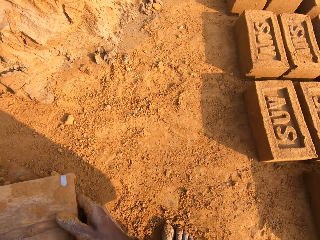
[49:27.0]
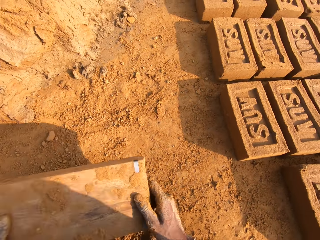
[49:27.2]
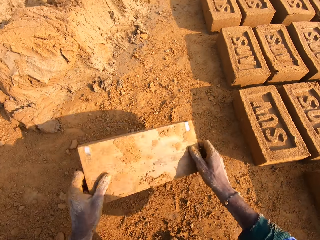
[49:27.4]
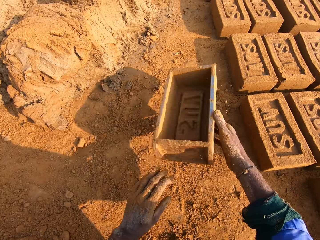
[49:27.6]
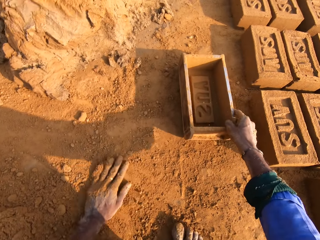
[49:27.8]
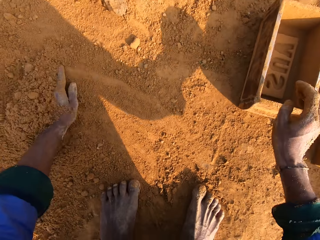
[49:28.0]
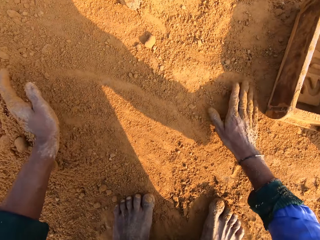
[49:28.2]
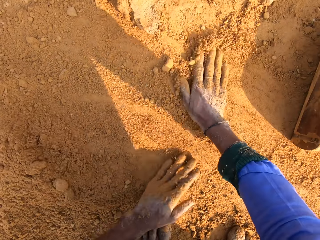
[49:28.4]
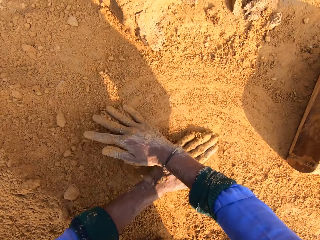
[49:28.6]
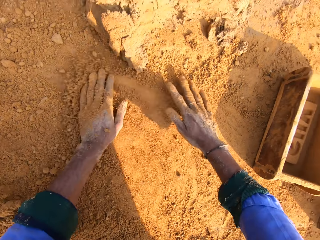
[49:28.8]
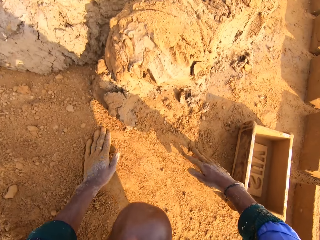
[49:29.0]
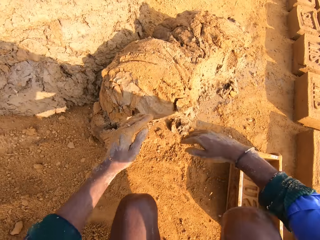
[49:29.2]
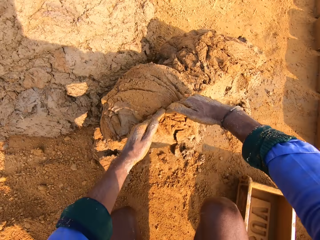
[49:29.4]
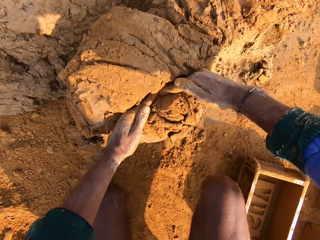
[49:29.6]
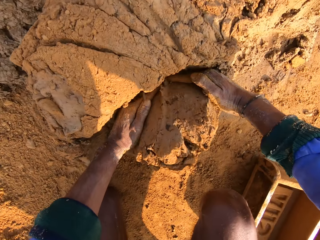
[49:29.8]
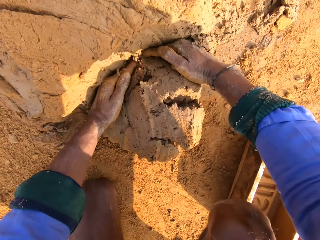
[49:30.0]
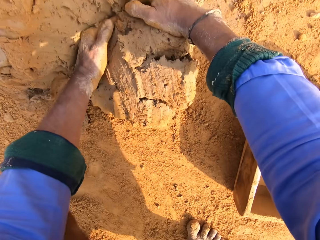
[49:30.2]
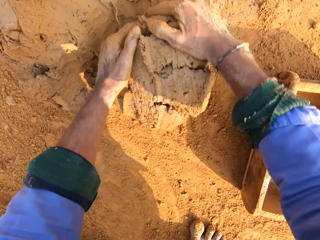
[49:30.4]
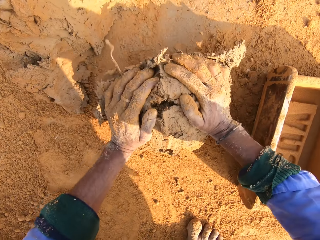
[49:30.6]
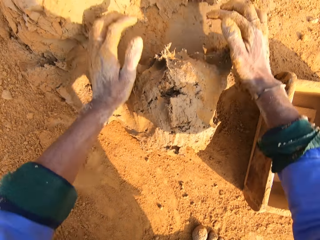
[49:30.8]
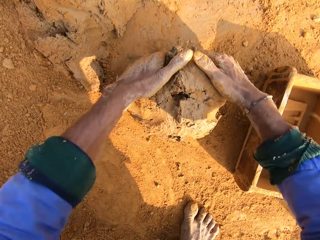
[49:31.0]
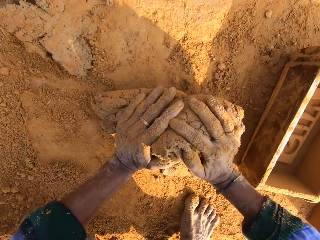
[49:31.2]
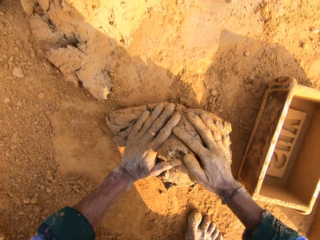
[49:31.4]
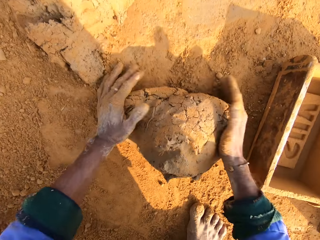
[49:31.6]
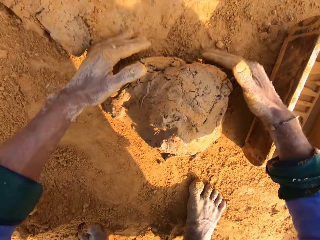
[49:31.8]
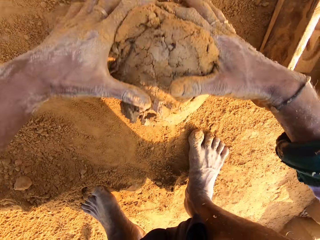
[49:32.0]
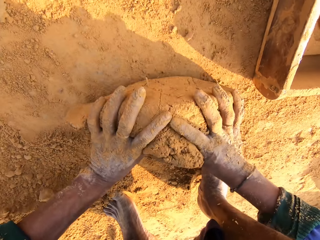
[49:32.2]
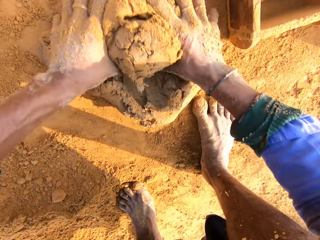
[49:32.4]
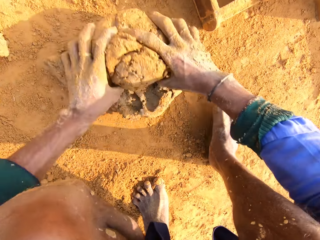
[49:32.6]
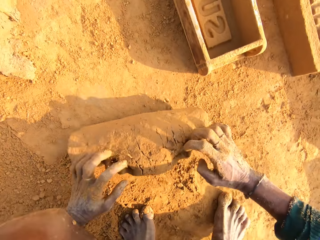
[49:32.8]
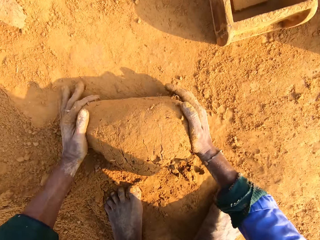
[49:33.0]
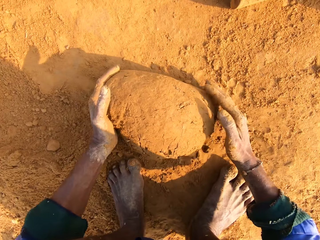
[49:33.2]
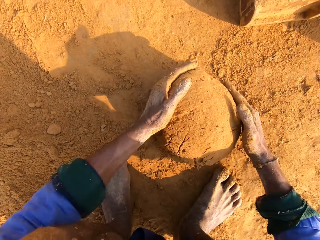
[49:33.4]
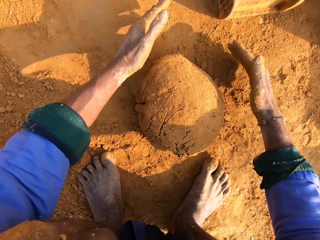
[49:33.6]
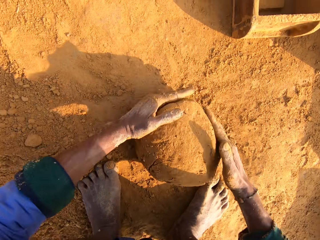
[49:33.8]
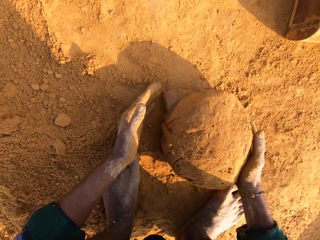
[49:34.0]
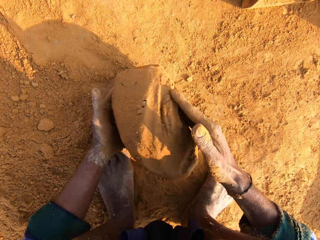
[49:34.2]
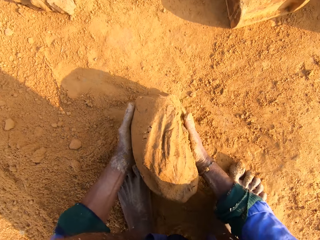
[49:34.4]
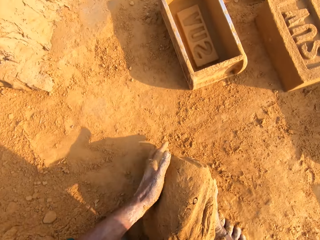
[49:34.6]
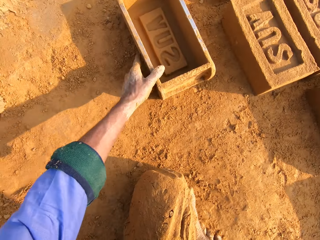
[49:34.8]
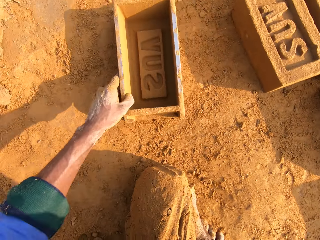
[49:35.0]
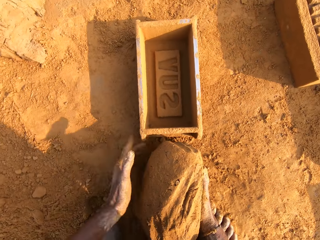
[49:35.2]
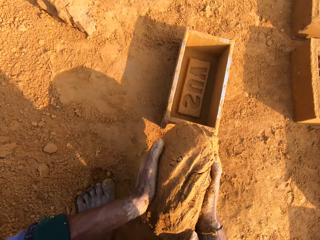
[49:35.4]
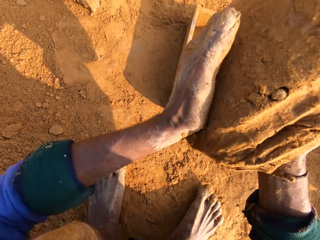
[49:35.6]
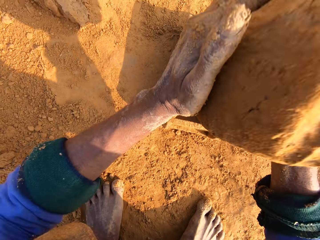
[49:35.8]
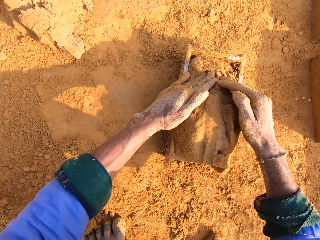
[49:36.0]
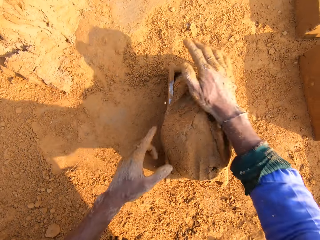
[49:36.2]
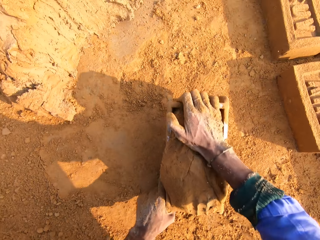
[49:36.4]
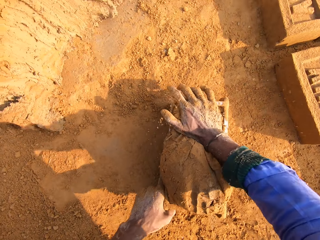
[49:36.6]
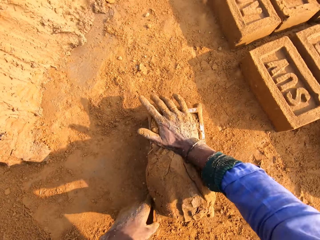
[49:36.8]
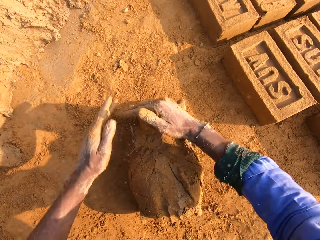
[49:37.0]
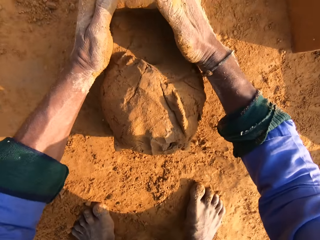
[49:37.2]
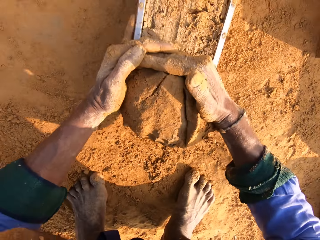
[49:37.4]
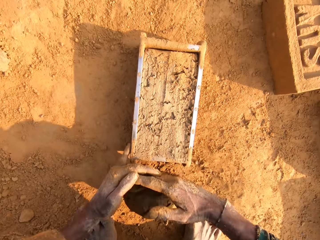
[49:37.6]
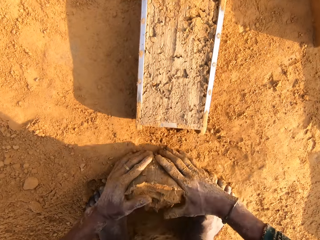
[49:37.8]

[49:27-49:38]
The camera wearer pours the soil down. They throw the brick mould on the ground. They put the brick mould aside. They touch the soil. They cut a piece of mud. They roll the mud. They mold the mud. They pick the mud. They pick the brick mould. They pull the brick mould. They put the mud in the brick mould. They press the mud. They cut the mud.

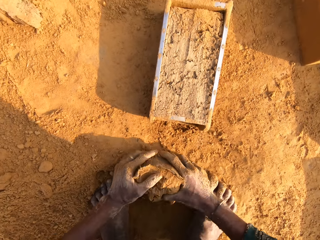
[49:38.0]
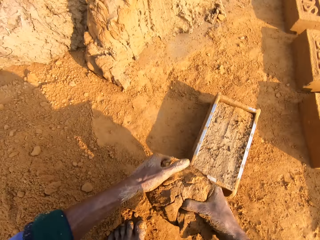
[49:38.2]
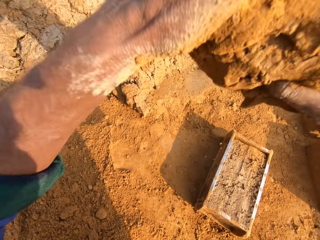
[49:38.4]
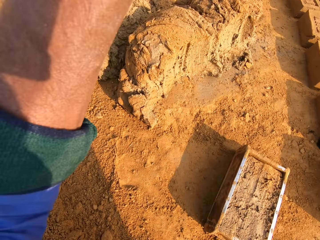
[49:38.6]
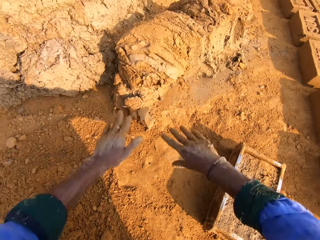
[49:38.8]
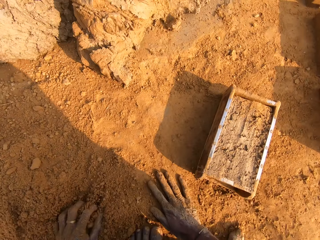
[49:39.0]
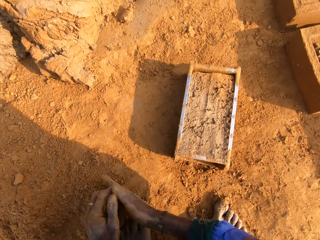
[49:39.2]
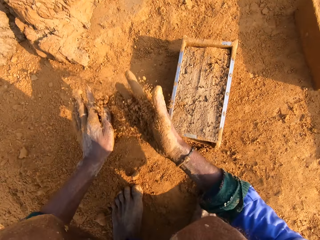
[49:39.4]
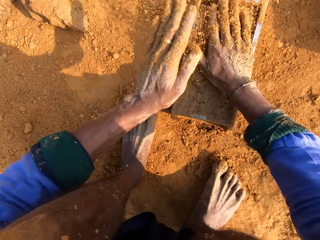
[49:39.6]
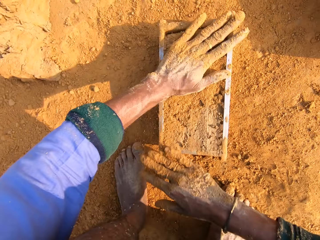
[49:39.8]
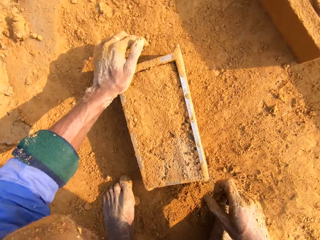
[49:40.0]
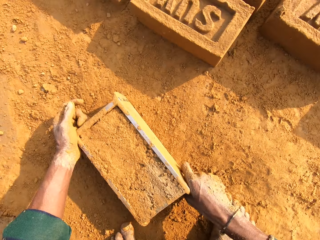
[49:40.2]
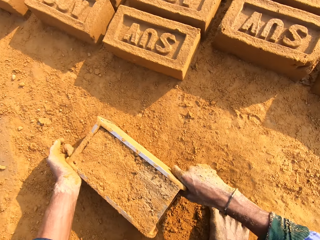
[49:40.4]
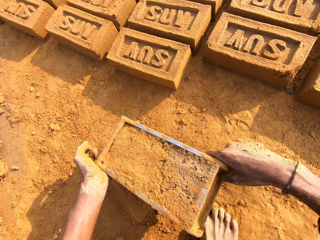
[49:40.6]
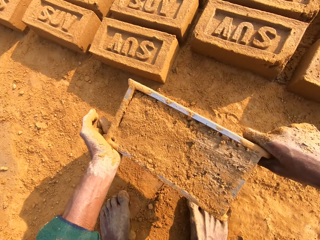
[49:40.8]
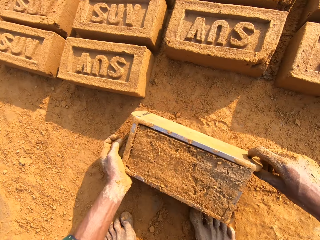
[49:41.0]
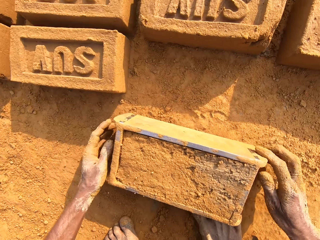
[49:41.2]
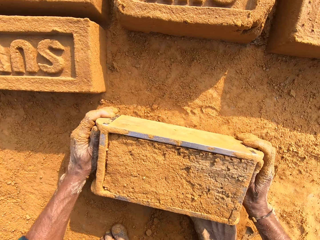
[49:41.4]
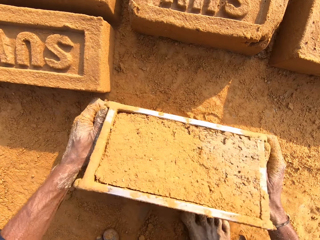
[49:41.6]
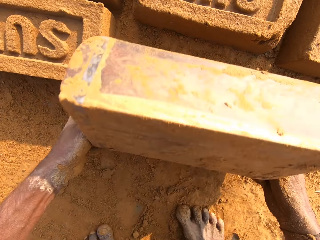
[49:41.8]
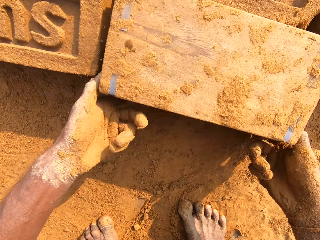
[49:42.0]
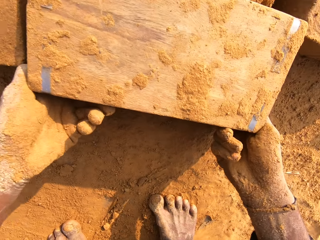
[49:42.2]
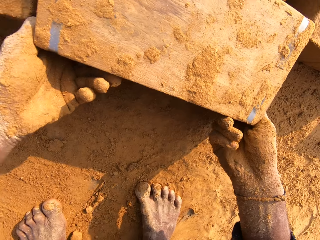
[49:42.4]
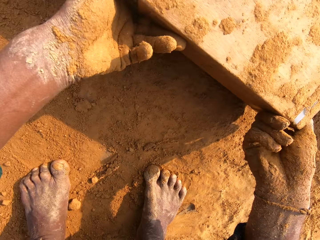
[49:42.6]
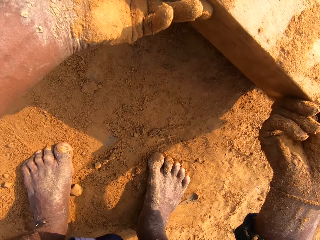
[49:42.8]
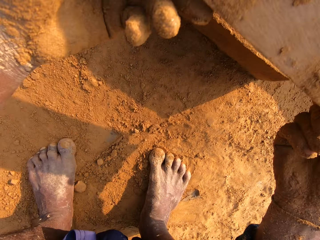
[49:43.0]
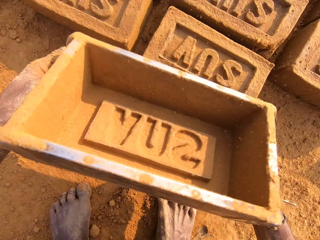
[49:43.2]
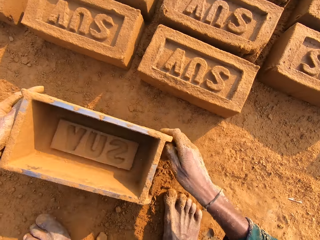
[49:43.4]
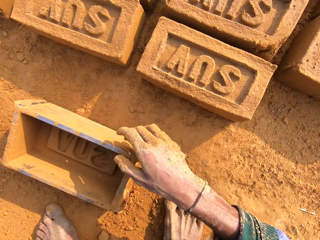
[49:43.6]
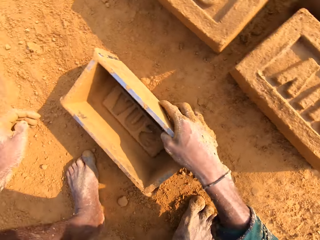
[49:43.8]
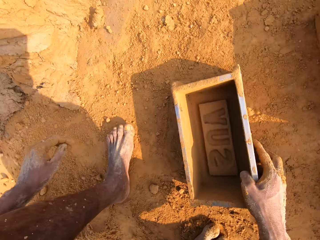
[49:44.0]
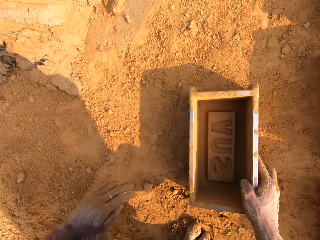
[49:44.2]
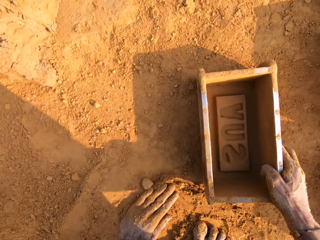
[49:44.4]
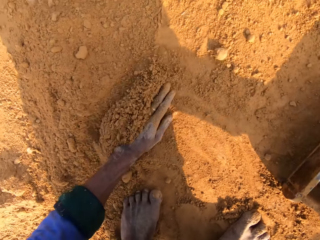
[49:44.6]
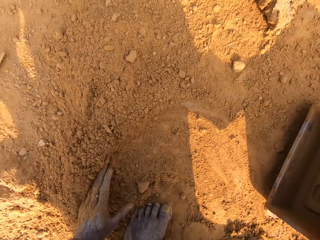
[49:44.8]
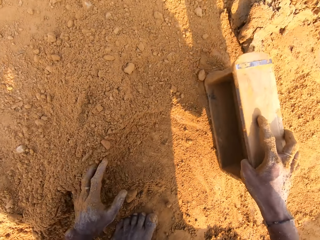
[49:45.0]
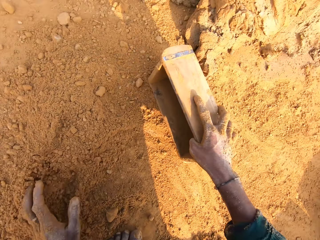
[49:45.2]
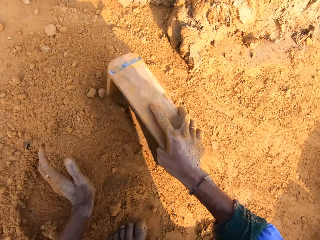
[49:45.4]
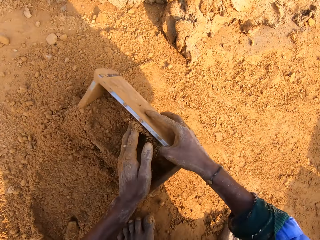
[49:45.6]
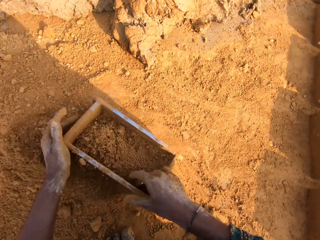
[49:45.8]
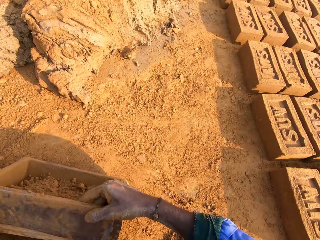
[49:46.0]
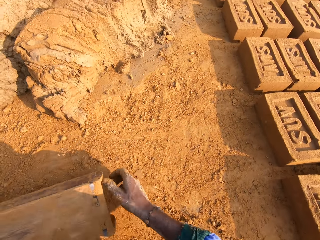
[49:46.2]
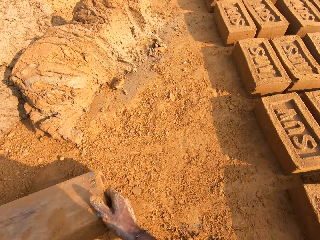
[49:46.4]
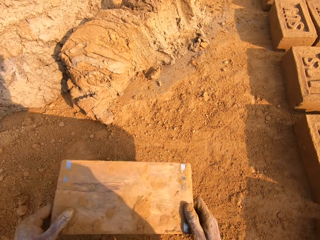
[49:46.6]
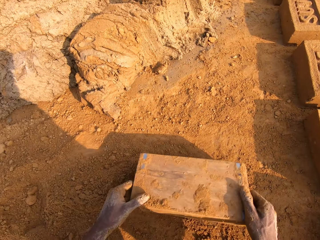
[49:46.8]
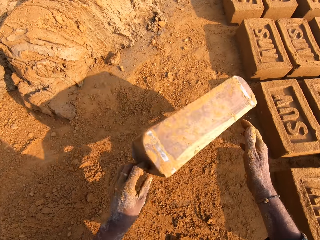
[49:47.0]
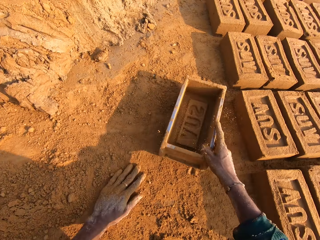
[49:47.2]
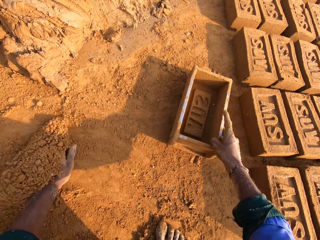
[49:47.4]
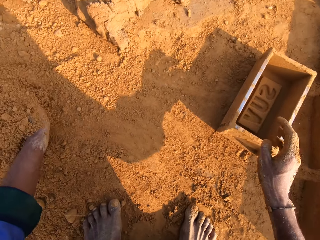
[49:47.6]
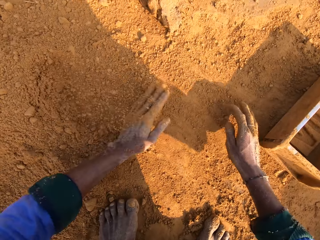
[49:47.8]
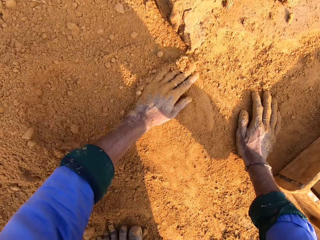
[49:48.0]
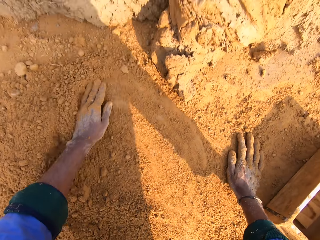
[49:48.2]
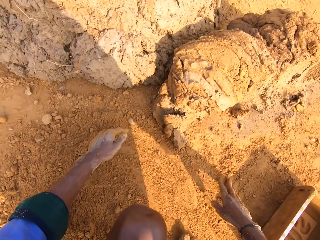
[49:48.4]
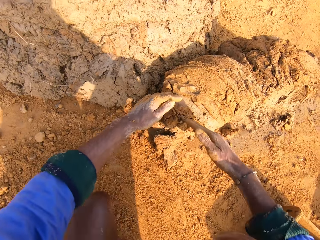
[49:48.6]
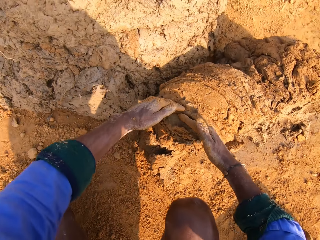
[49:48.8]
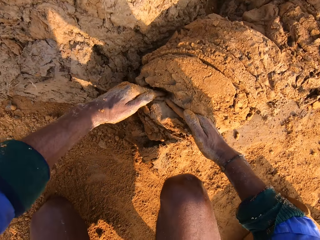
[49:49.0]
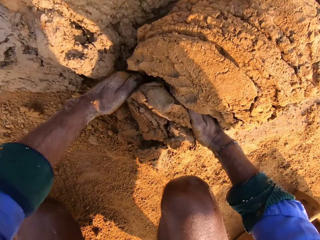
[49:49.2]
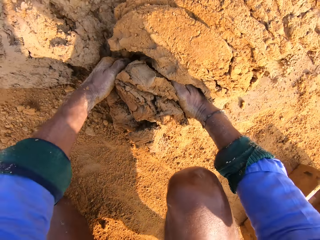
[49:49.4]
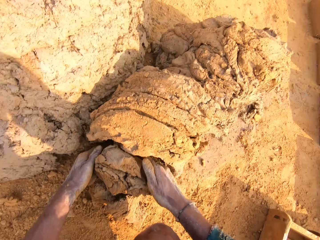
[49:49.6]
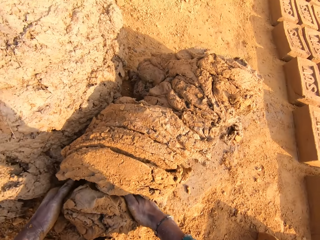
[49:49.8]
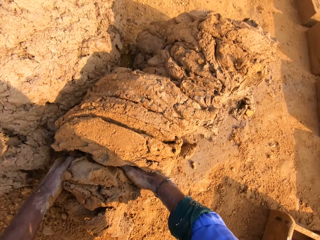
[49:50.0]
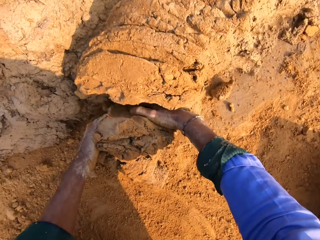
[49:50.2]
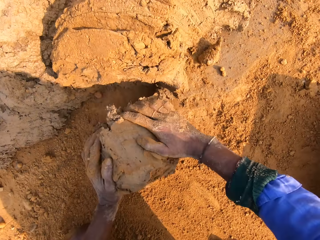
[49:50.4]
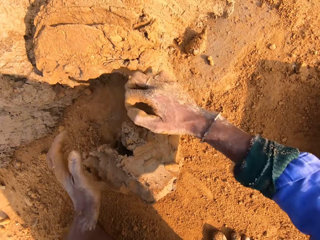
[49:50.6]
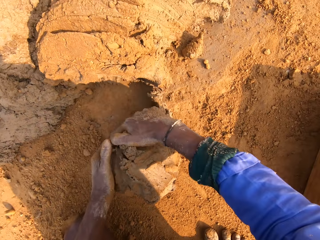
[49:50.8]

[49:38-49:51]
The camera wearer picks the mud. They throw the mud. They place the mud on the other mud. They pick the soil. They put the soil on the mud in the brick mould. They pick the brick mould with the mud. They put the brick mould on the ground. They place the brick on the ground. They remove the mud brick. They put the brick mould on the ground. They put the soil in the brick mould. They pour the soil. They remove the soil in the brick mould. They throw the brick mould on the ground. They drop the brick mould. They push the soil with their hand. They touch the soil. They cut the mud.
